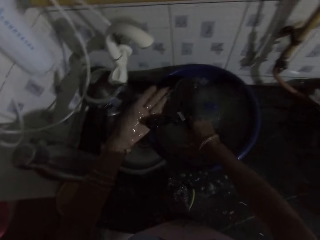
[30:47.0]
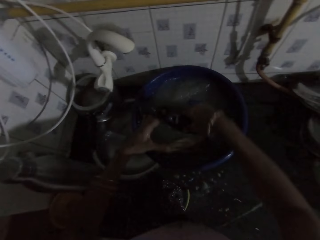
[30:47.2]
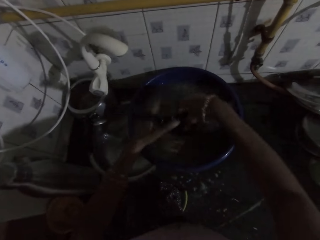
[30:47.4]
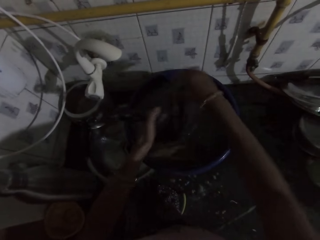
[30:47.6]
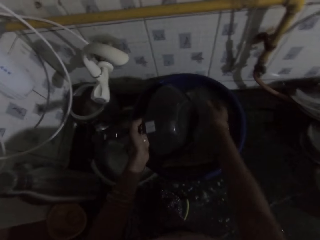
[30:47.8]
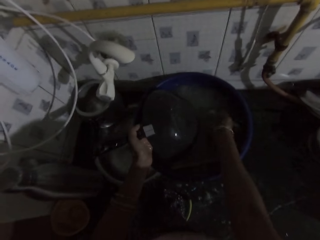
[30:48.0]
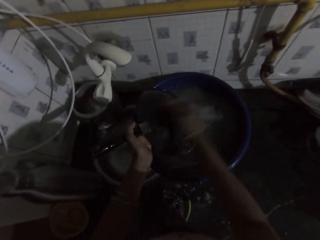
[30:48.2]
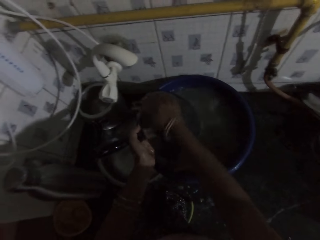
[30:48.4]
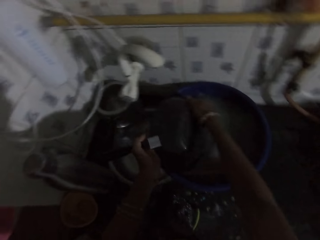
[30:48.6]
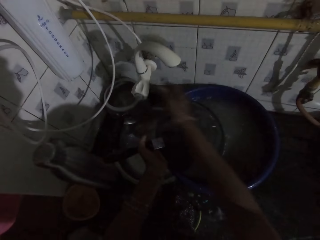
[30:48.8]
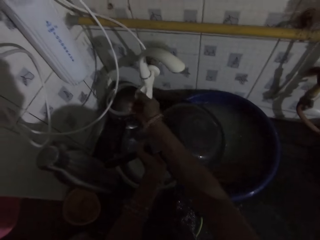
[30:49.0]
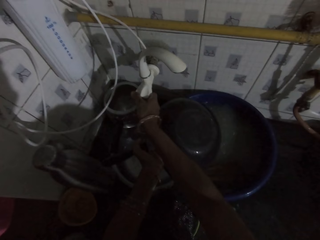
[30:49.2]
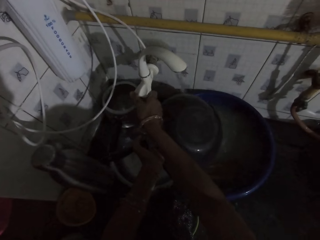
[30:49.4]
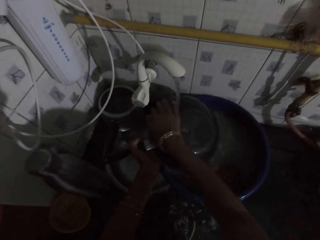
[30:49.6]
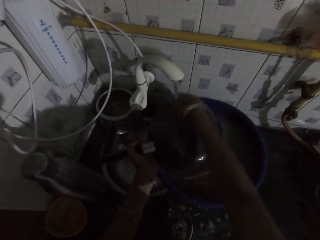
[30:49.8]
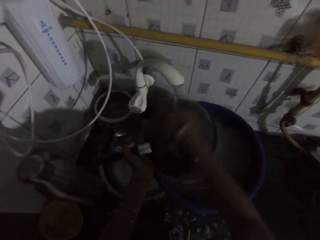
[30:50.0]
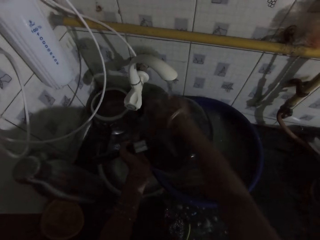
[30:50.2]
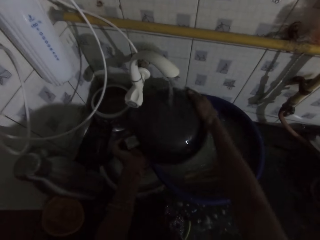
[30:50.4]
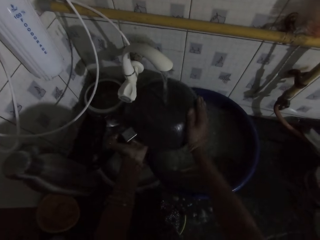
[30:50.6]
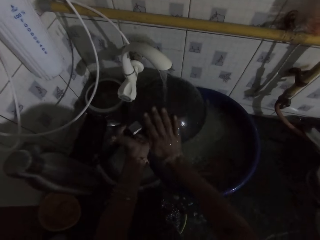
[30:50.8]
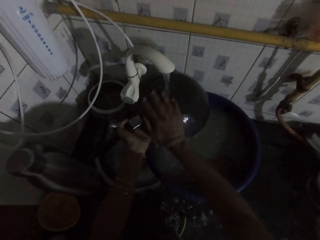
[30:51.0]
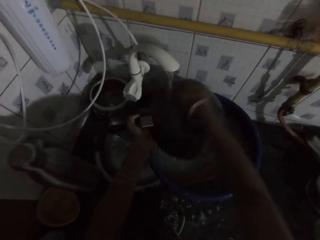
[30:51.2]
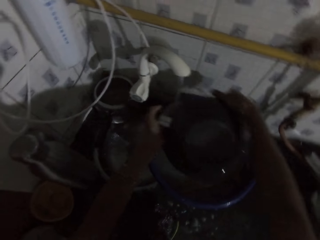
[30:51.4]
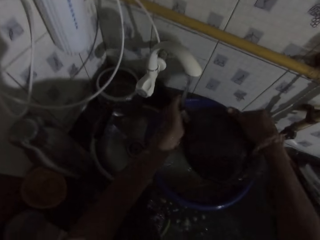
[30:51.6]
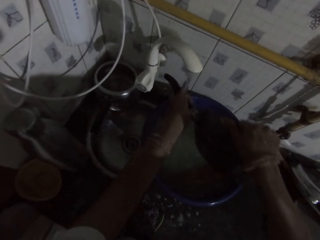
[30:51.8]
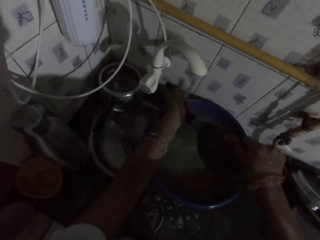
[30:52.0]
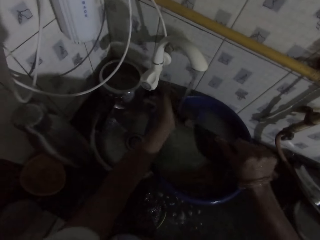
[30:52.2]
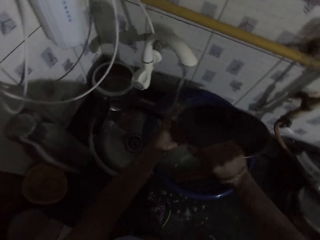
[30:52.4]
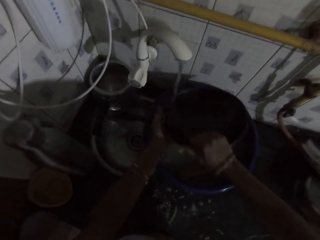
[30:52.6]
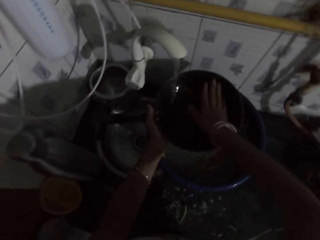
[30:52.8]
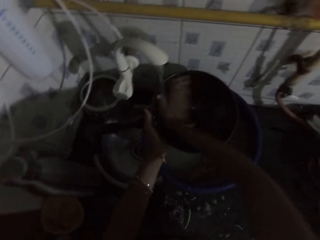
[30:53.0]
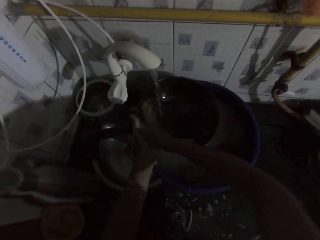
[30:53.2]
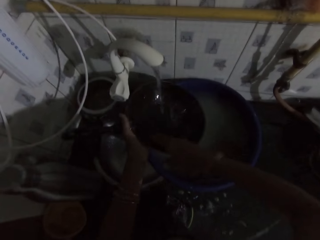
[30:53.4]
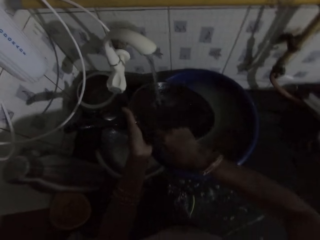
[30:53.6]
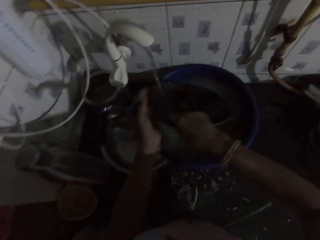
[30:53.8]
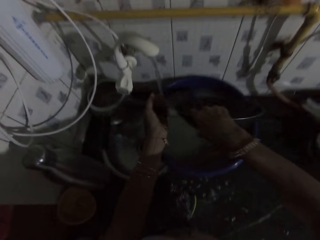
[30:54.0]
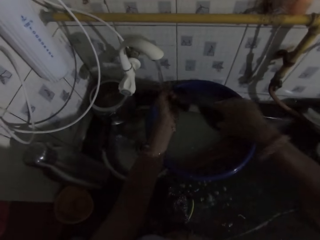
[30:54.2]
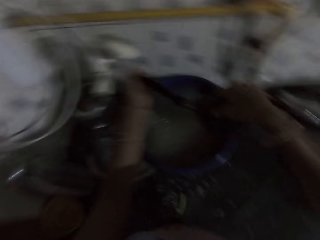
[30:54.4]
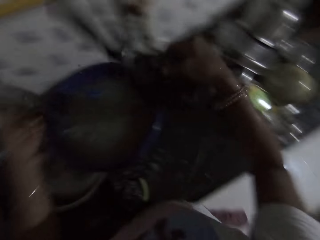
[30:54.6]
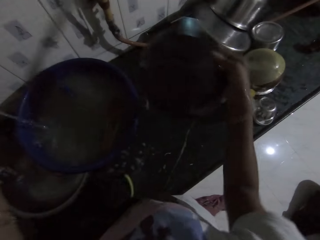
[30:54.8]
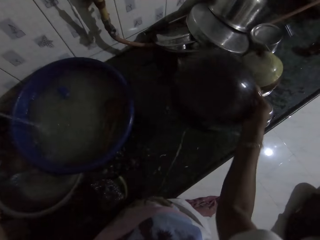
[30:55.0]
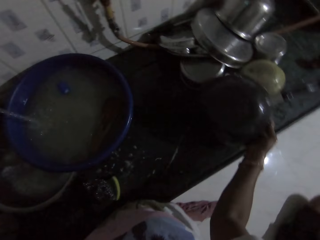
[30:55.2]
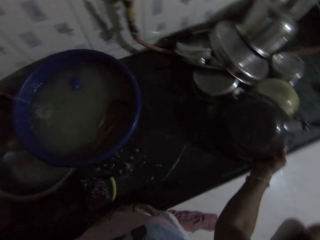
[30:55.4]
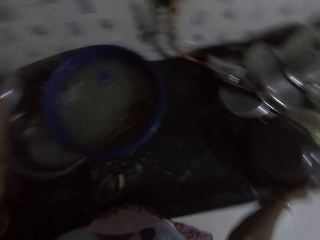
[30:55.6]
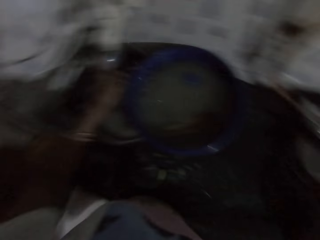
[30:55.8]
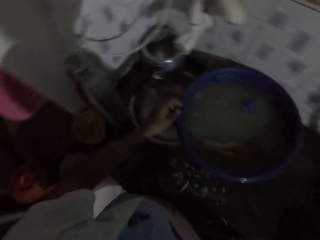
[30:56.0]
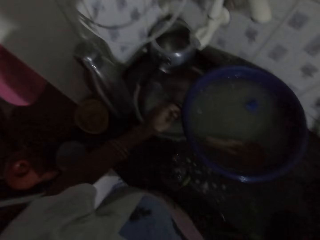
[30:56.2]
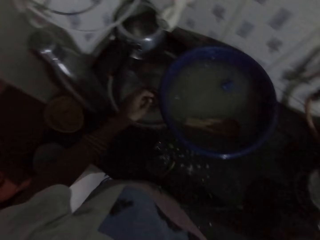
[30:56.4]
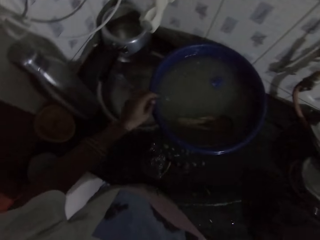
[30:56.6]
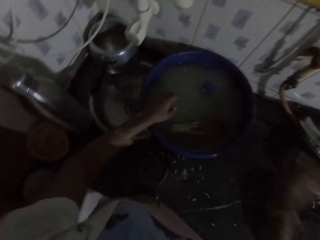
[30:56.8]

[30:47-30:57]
The camera wearer turns on the kitchen sink tap with her right hand. She rinses the frypan in her hand under the kitchen sink tap with both hands. She places the frypan in her right hand on the kitchen countertop.

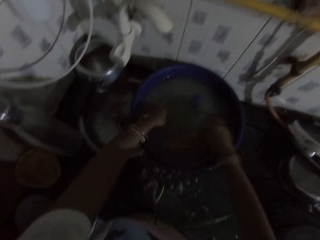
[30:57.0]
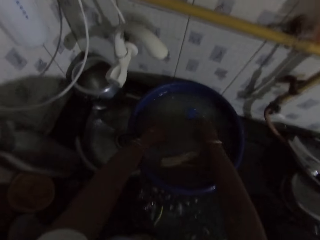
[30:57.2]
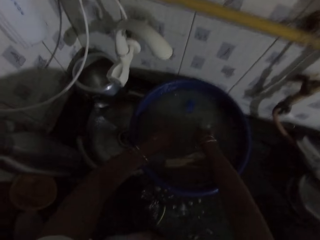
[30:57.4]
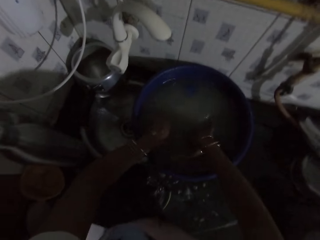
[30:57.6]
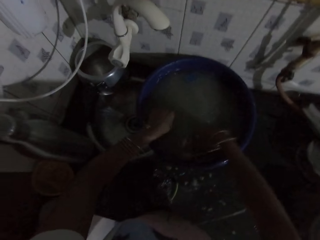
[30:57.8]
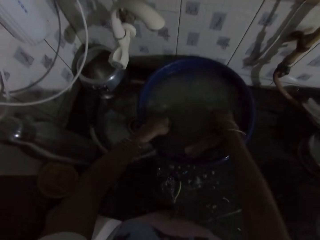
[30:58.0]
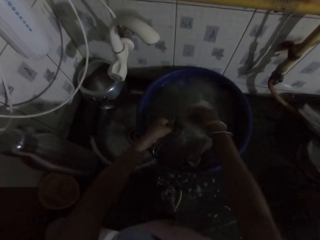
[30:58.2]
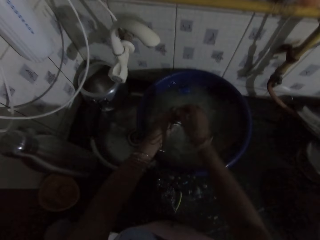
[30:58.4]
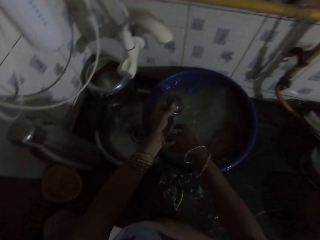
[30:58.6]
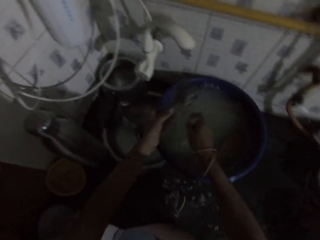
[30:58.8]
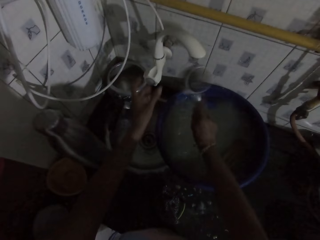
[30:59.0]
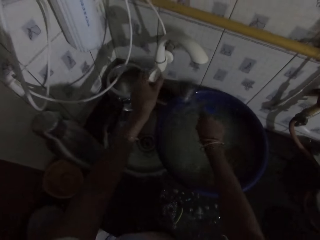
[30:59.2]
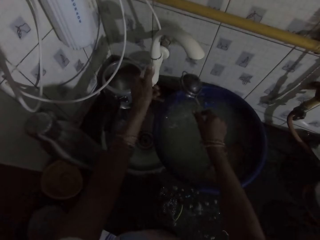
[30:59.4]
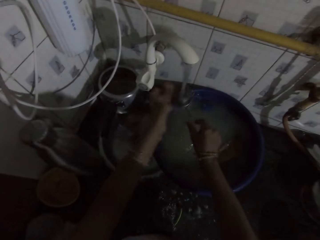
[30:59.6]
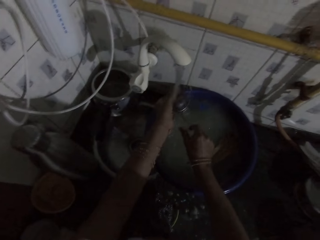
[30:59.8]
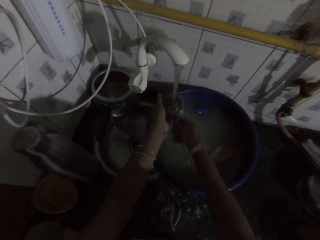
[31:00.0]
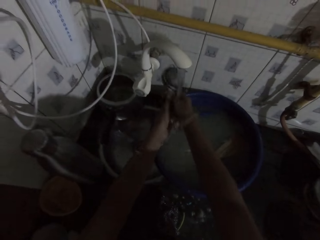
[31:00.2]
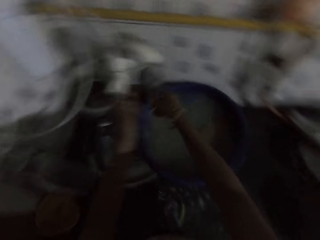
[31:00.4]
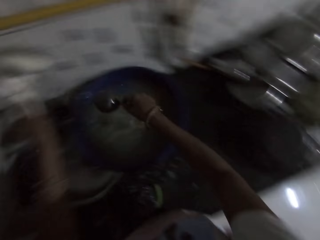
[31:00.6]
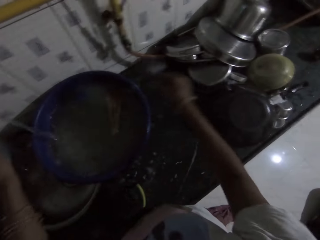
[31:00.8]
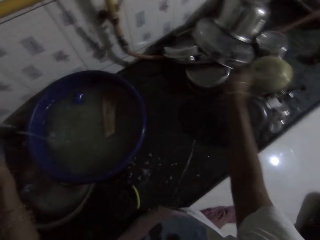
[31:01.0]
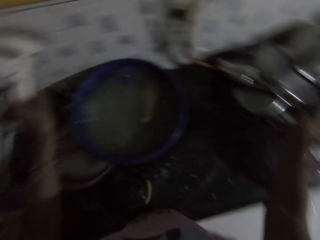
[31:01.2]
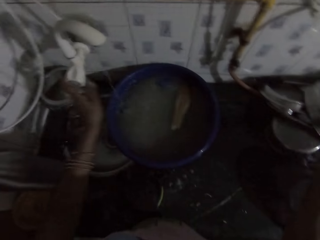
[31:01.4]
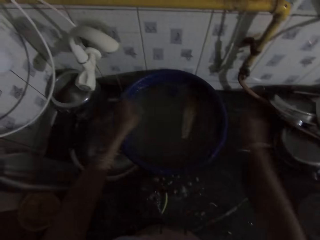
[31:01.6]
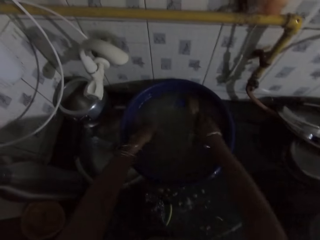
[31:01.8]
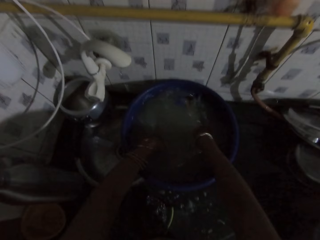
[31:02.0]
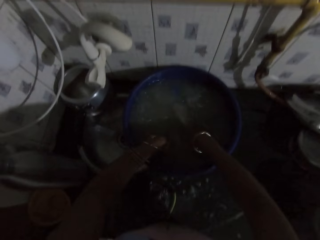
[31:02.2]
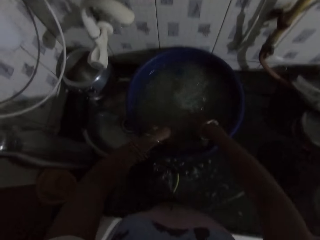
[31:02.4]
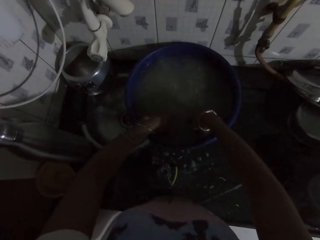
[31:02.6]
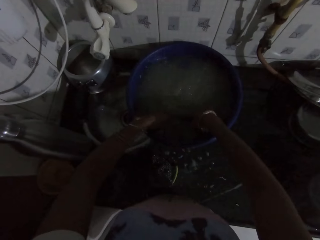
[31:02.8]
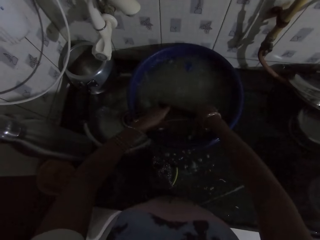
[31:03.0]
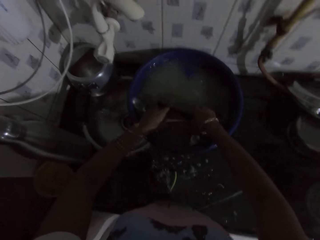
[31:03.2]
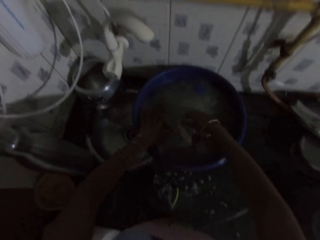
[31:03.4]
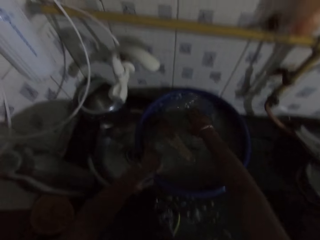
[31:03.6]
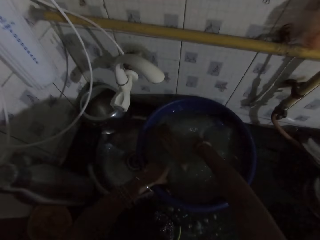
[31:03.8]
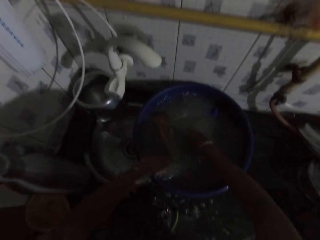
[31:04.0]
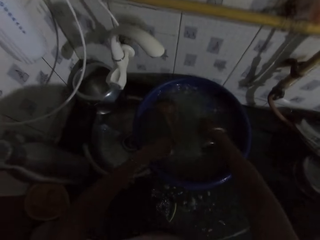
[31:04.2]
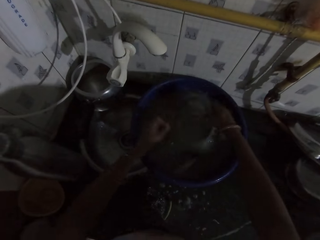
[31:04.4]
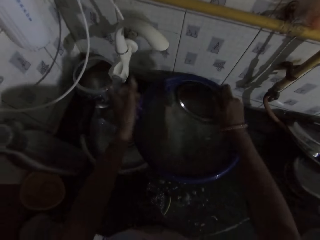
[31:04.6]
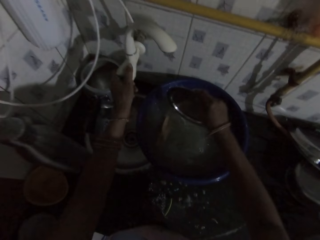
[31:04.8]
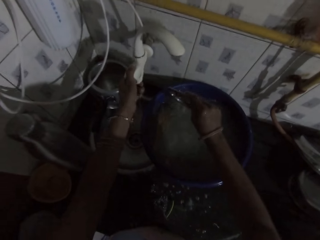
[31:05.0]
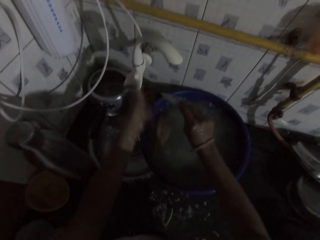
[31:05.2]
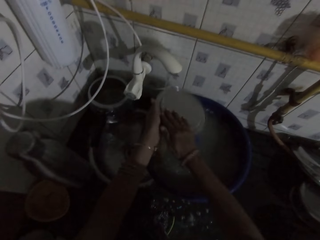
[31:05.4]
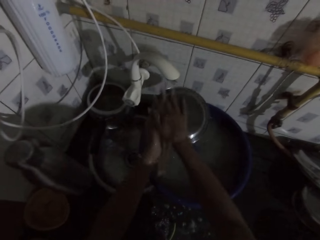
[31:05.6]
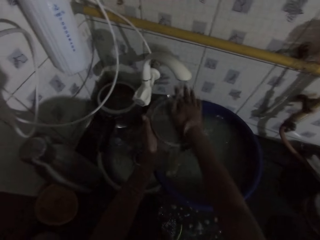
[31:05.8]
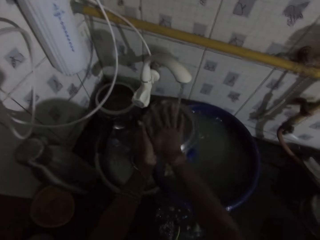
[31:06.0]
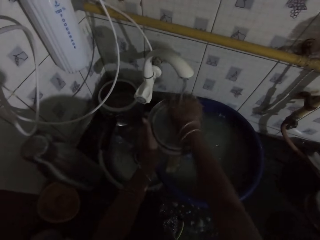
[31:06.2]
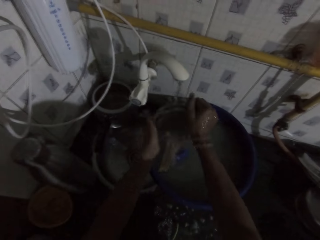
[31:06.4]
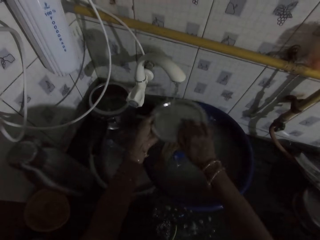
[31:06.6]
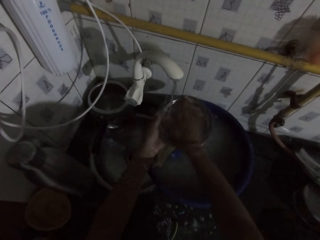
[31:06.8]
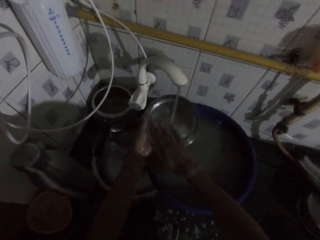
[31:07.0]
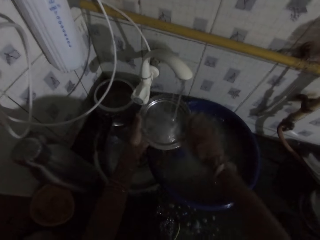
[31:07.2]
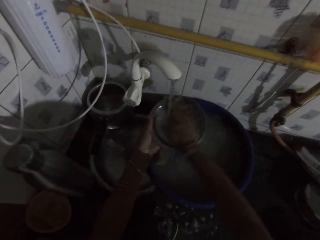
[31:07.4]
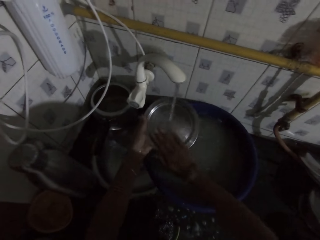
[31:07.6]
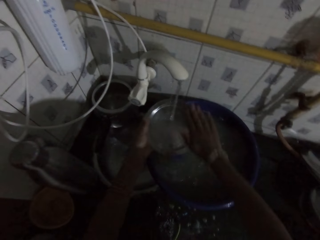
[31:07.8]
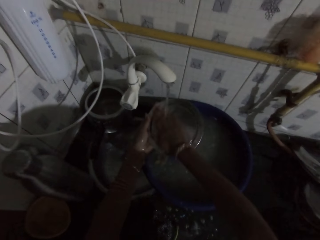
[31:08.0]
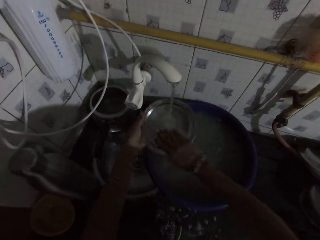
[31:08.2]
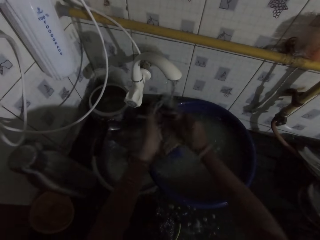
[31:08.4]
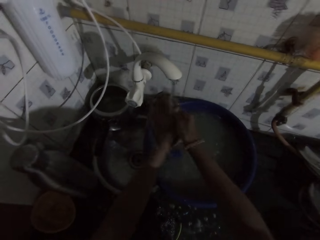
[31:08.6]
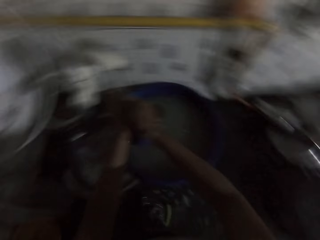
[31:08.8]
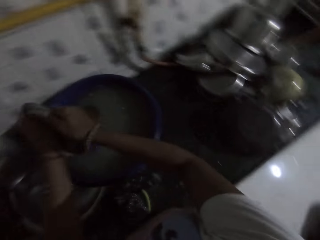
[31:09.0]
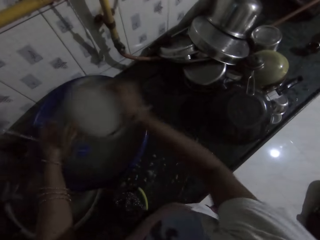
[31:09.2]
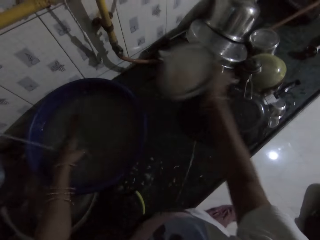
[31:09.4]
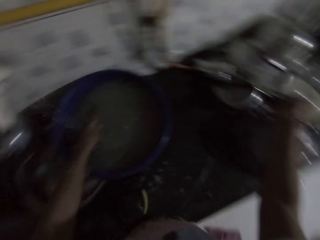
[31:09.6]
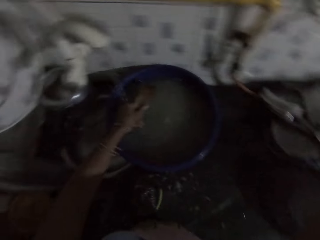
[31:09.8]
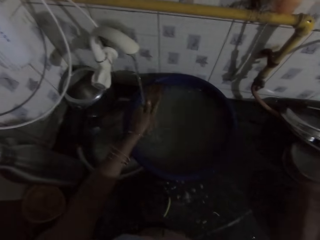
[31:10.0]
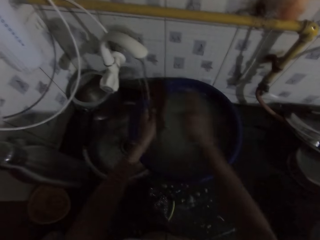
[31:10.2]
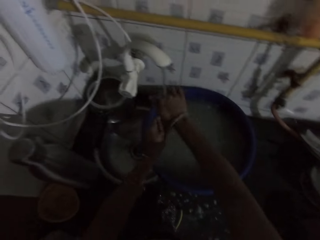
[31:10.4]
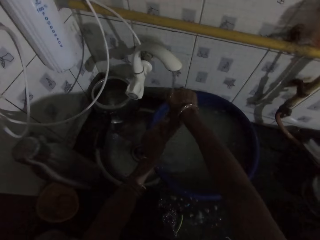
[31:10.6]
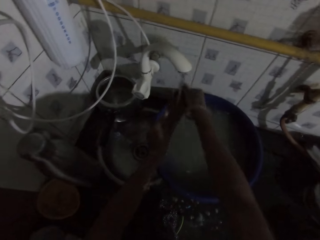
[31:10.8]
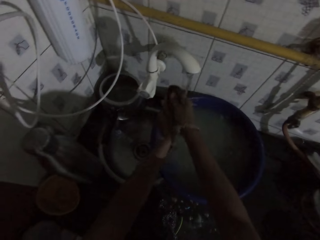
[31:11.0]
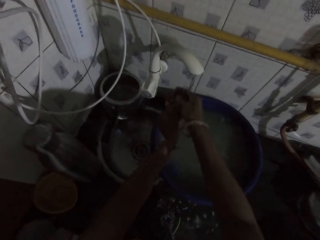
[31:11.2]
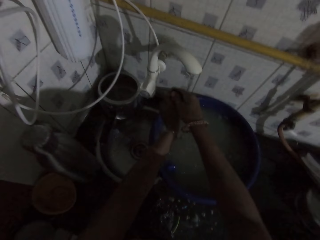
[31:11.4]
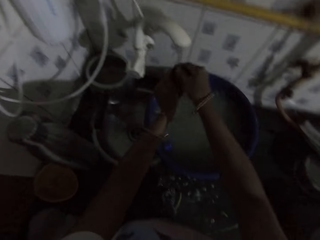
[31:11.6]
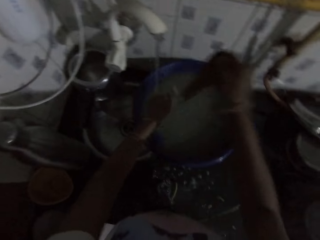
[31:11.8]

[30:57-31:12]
The camera wearer picks a spoon from the bowl on the kitchen countertop with her left hand. She turns on the kitchen sink tap with her left hand. She rinses the spoon in her hand under the kitchen sink tap with both hands. She places the spoon in her right hand on the kitchen countertop. She turns off the kitchen sink tap with her left hand. She stirs the water in the bowl on the kitchen countertop with both hands. She picks a plate from the bowl on the kitchen countertop with her right hand. She turns on the kitchen sink tap with her left hand. She rinses the plate in her hand under the kitchen sink tap with both hands. She places the plate in her right hand on the kitchen countertop. She rinses a wooden spatula under the kitchen sink tap with both hands.
